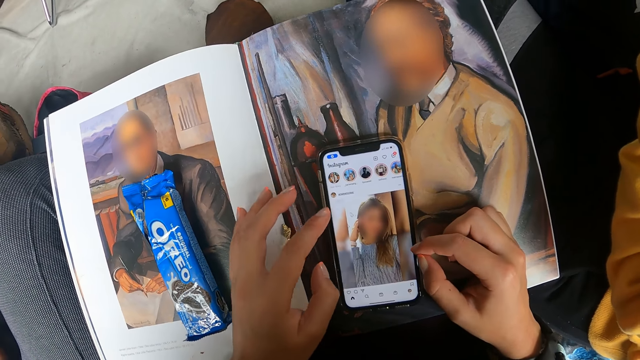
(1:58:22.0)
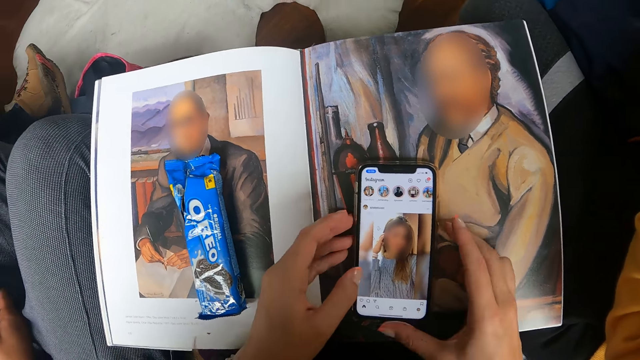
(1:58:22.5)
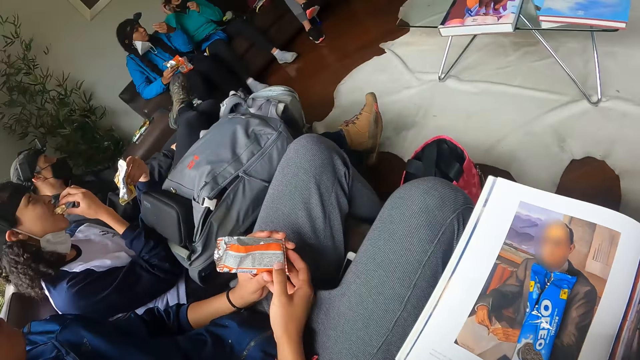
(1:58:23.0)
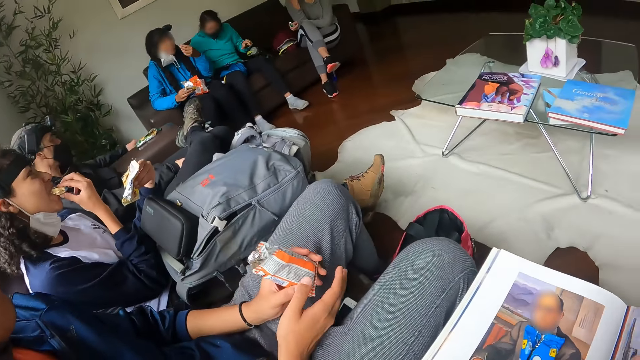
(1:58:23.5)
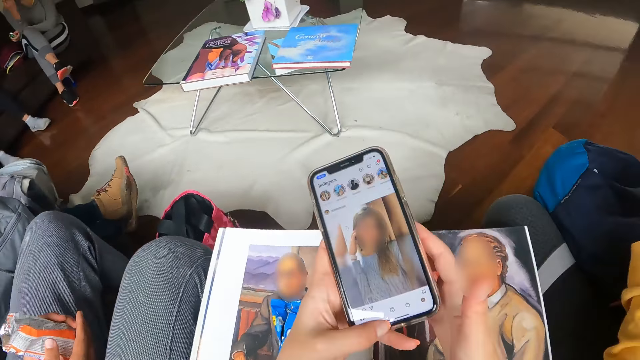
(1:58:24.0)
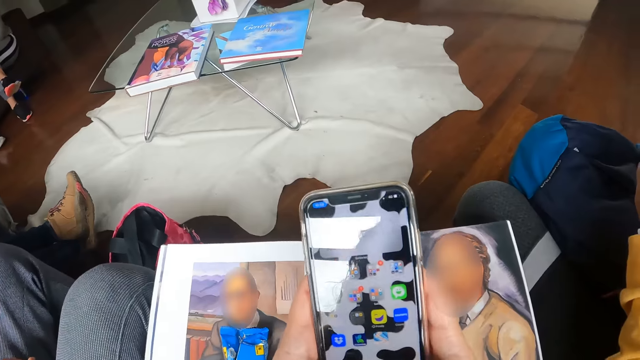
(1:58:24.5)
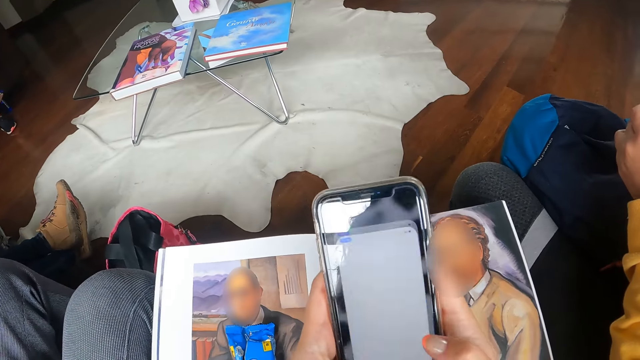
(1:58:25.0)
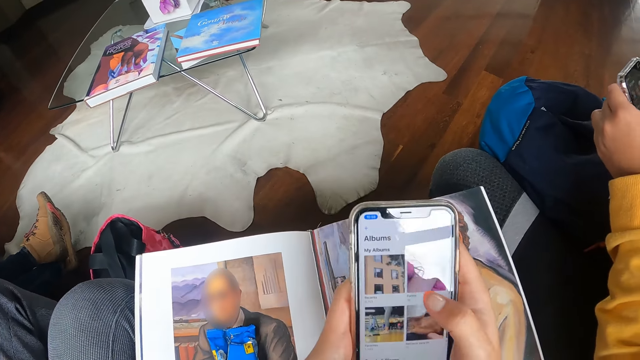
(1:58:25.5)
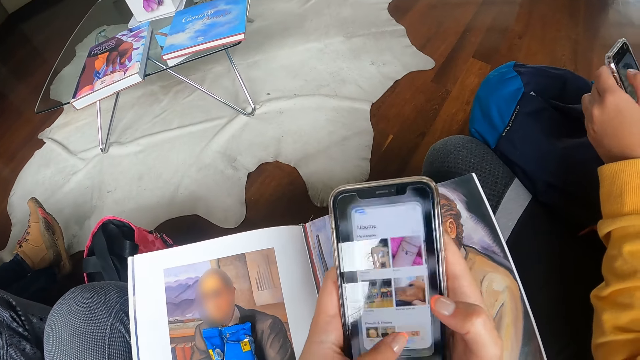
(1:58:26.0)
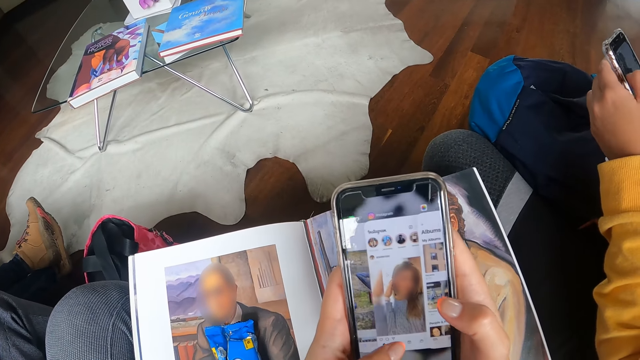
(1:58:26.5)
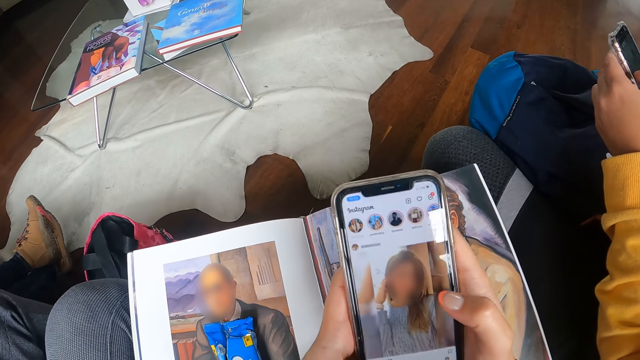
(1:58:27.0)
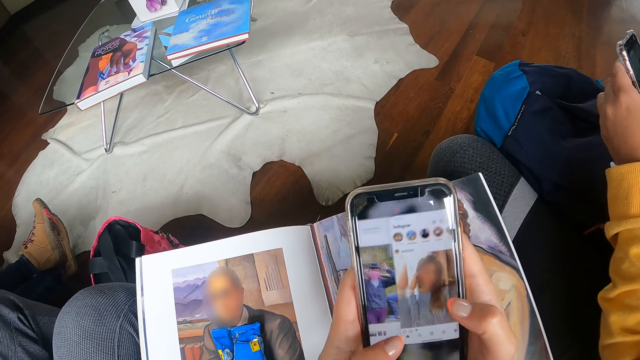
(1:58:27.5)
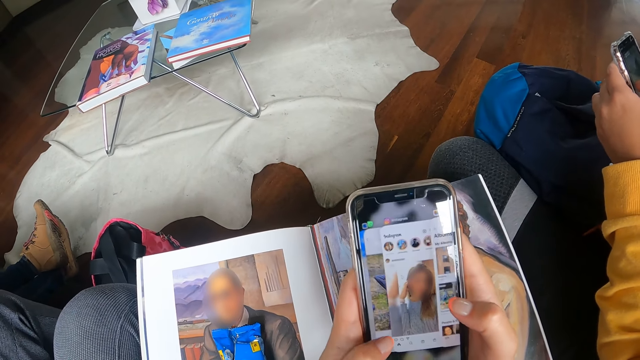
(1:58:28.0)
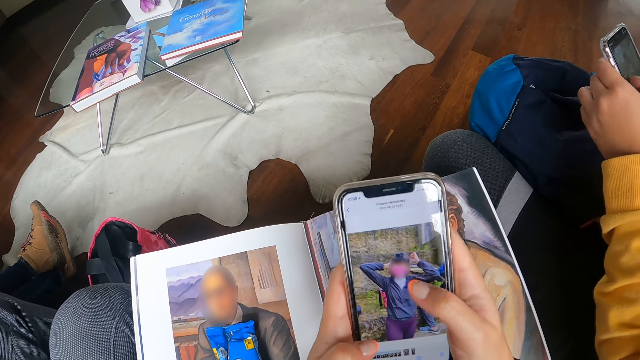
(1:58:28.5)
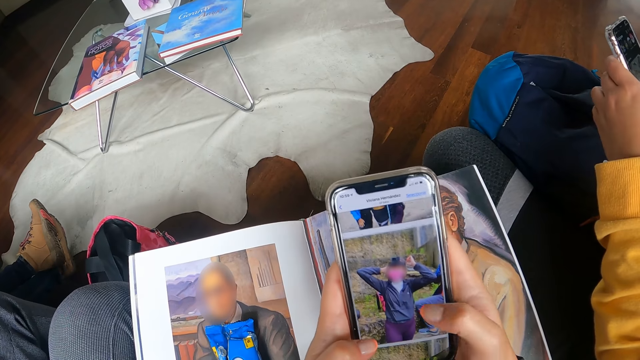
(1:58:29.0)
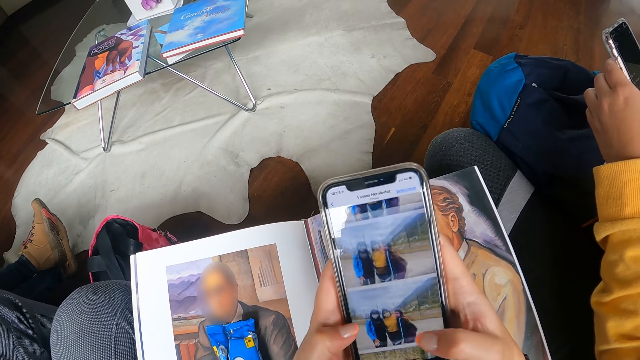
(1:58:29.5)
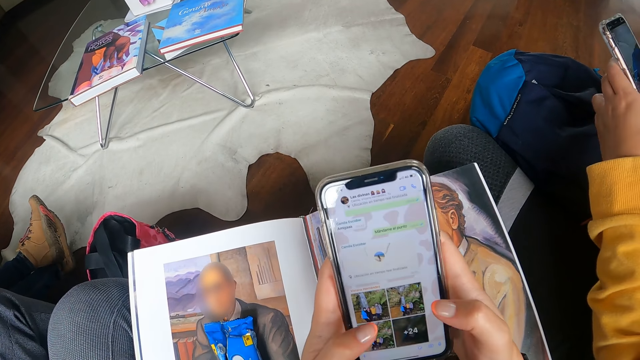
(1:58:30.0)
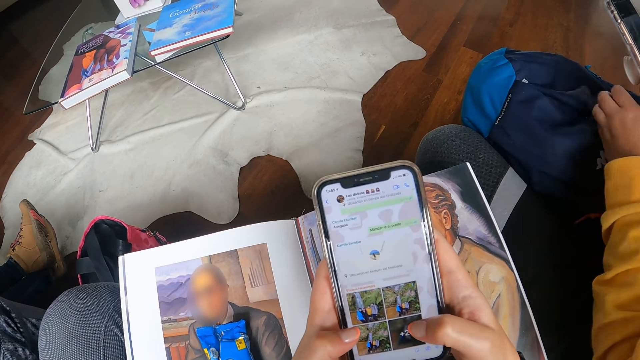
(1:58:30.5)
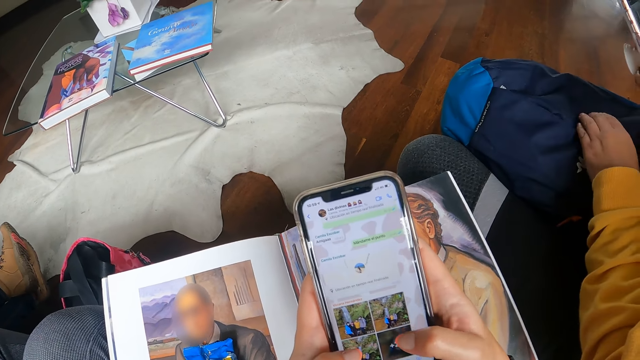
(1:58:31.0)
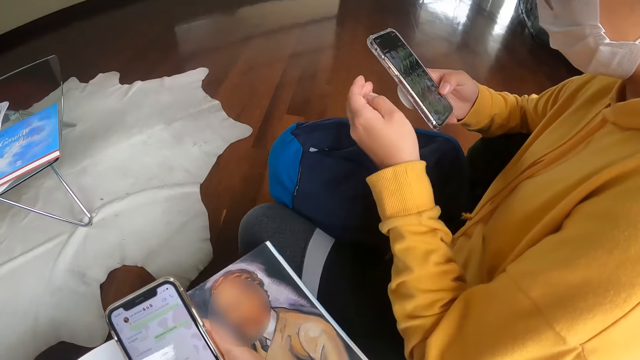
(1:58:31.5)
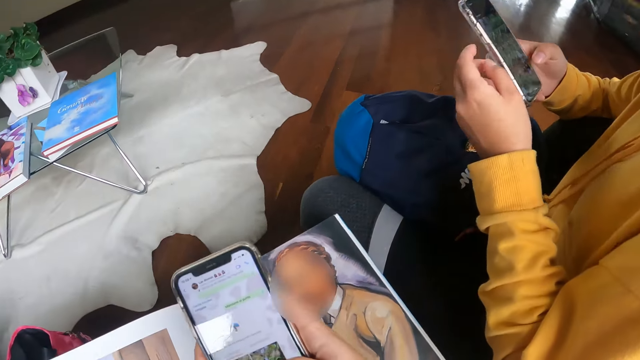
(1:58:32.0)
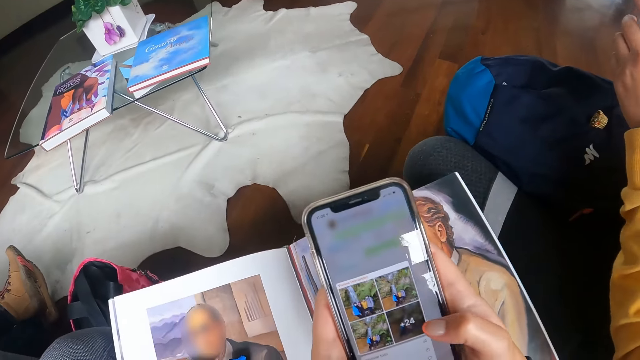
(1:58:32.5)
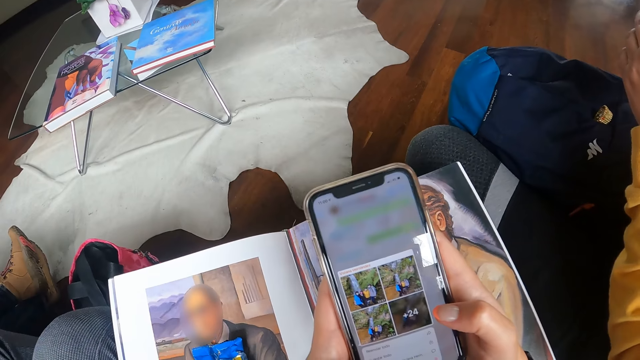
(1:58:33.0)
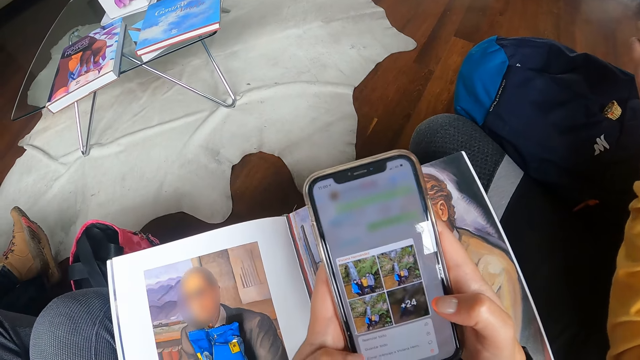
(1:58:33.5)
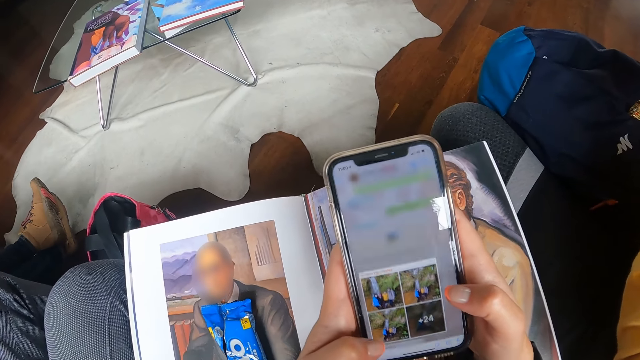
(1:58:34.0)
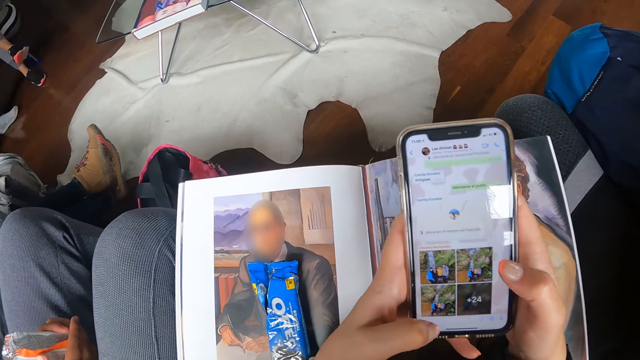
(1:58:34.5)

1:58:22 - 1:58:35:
The camera wearer picks the phone from the book with both hands. A woman eats the biscuit in her right hand. Another woman holds the pack of biscuits in her hands. The camera wearer operates the phone with both hands. A third woman operates the phone with both hands. The third woman touches a bag on her lap with her left hand. The third woman operates the phone with both hands.

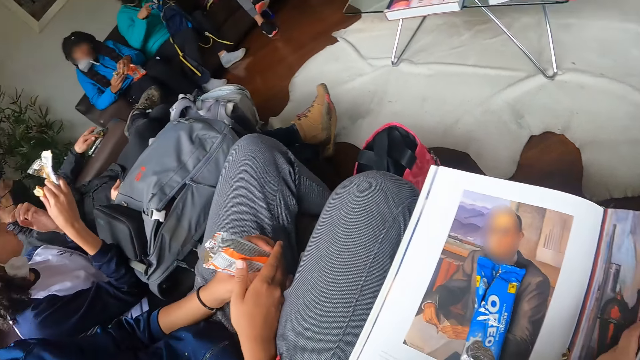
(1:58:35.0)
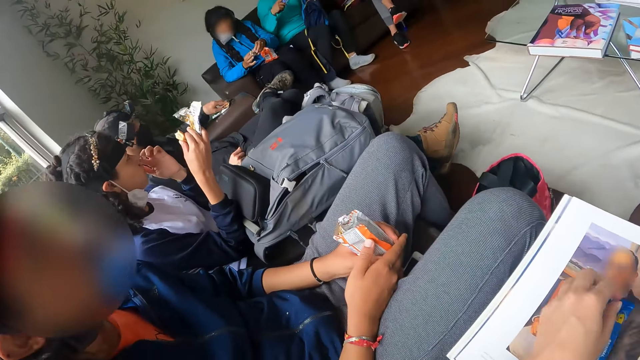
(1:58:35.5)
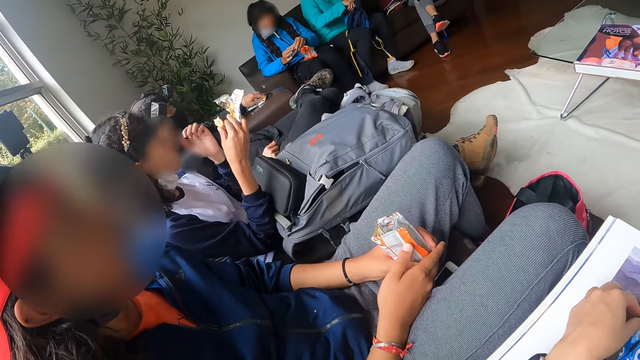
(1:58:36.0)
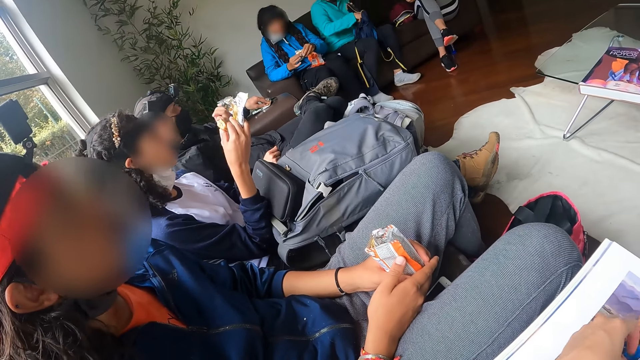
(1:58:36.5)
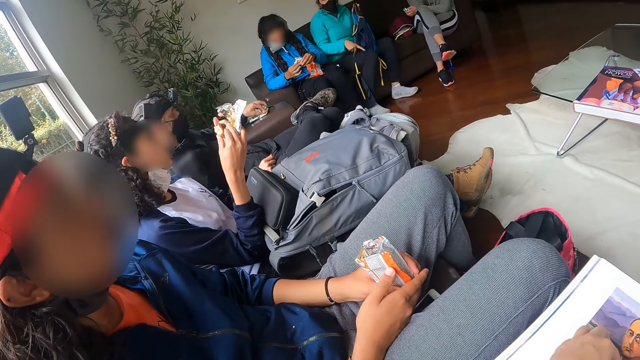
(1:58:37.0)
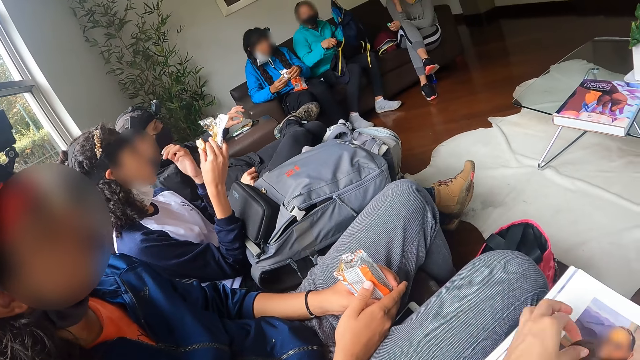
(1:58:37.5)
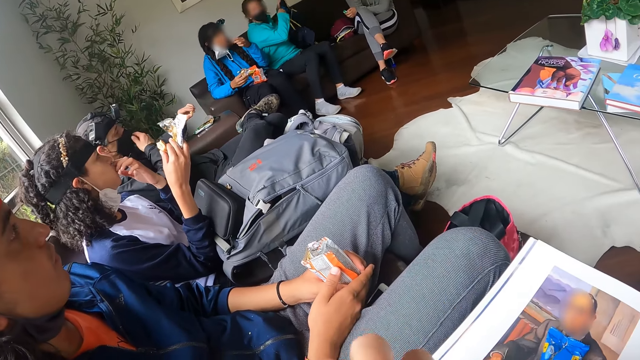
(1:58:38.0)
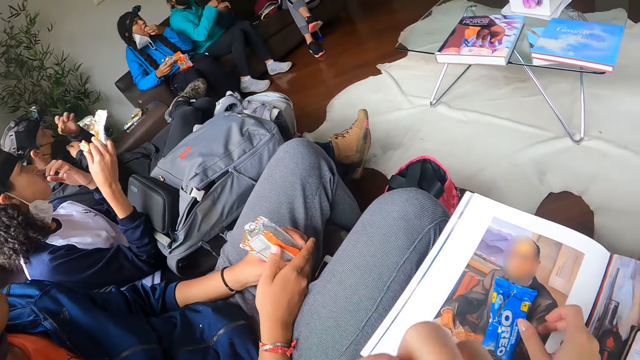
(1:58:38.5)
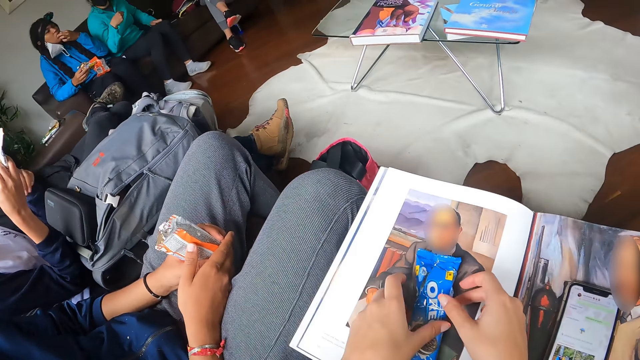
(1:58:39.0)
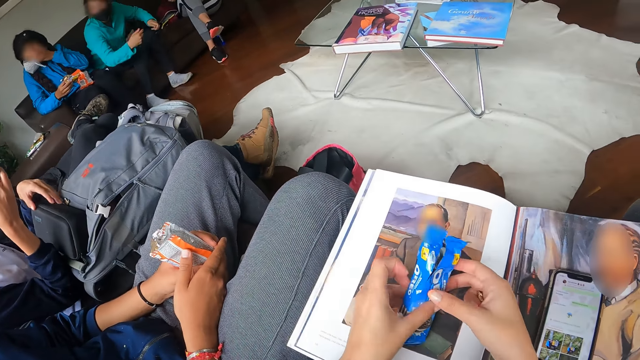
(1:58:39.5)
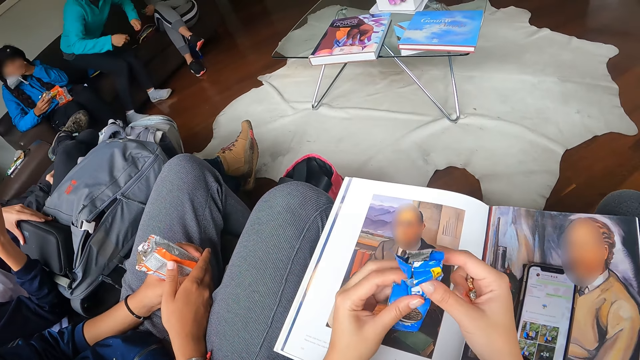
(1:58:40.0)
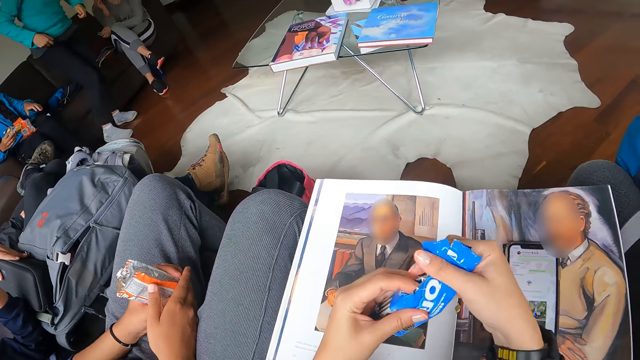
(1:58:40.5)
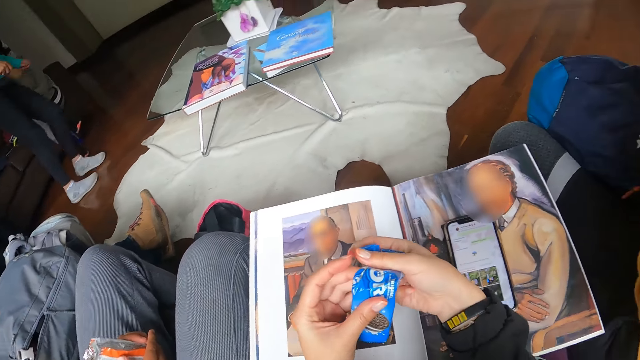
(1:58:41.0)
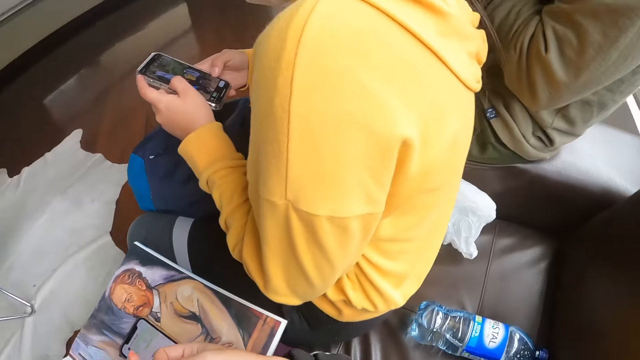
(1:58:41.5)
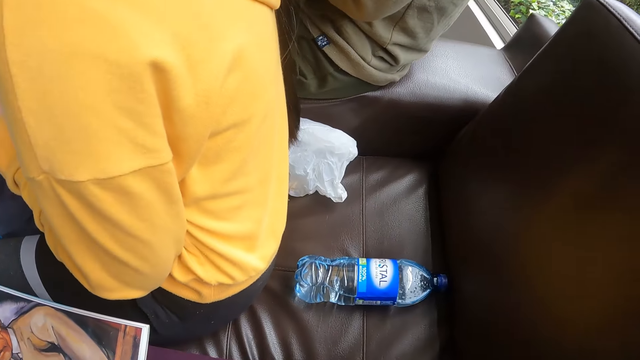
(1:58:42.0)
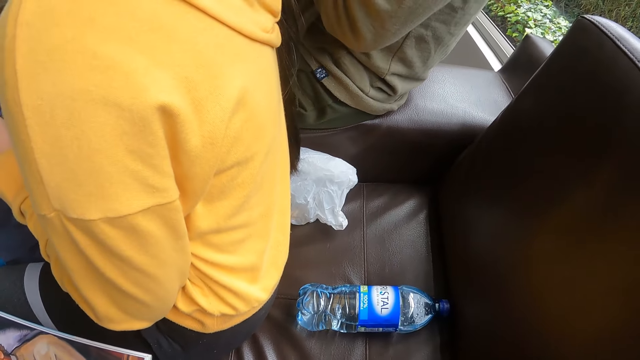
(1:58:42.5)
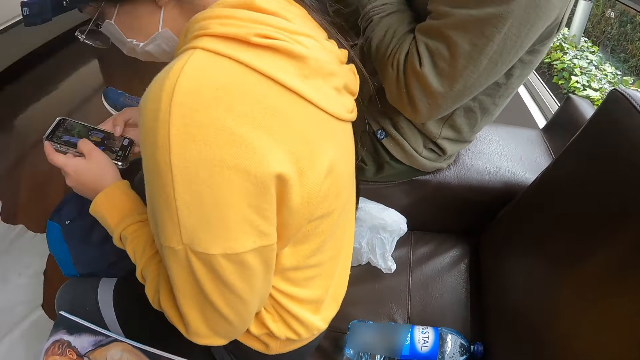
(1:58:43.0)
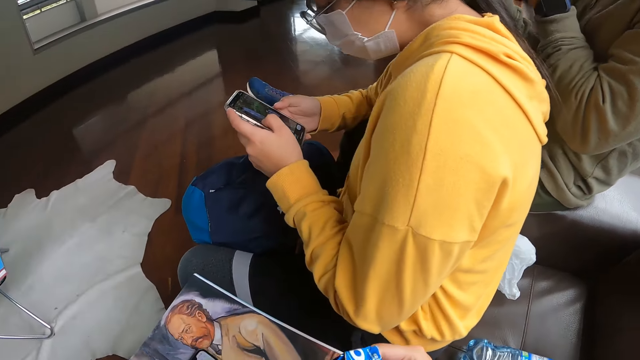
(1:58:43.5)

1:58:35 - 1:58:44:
The camera wearer drops the phone in her hands on the book in her lap. A woman cuts off a piece of cookie in her right hand with her left hand. The camera wearer pulls out a biscuit from a nylon on the book on her lap with her left hand. She looks around. Another woman holds a jacket with her hands. The camera wearer puts the biscuit in her left hand in her mouth. She picks the biscuits in the left hand. The other woman puts the jacket in her hands on a sofa. The first woman puts the piece of cookie in her left hand into her mouth. The camera wearer picks the nylon of biscuits on the book on her lap with both hands. A third woman holds a bag on her lap with her left hand. The camera wearer folds the nylon with both hands.
